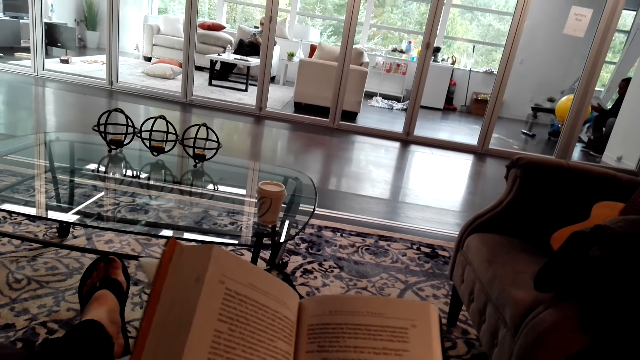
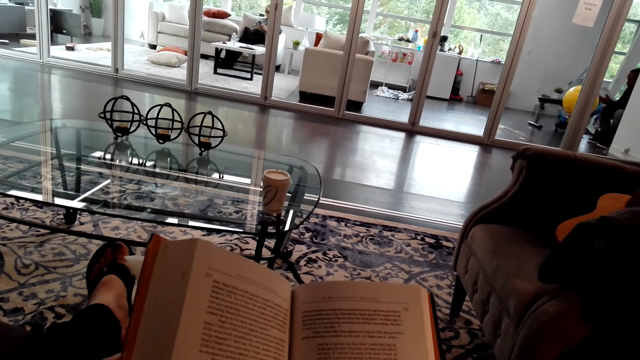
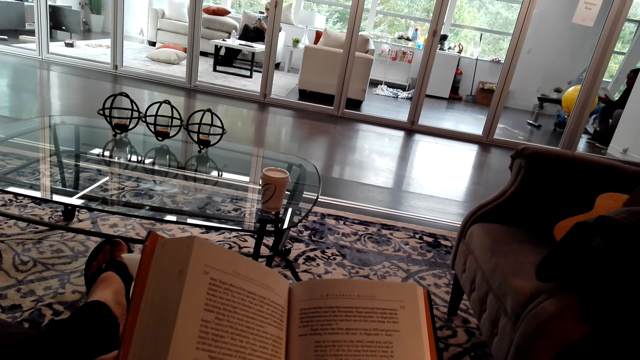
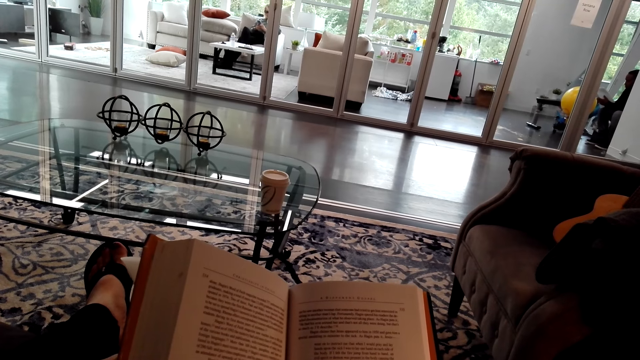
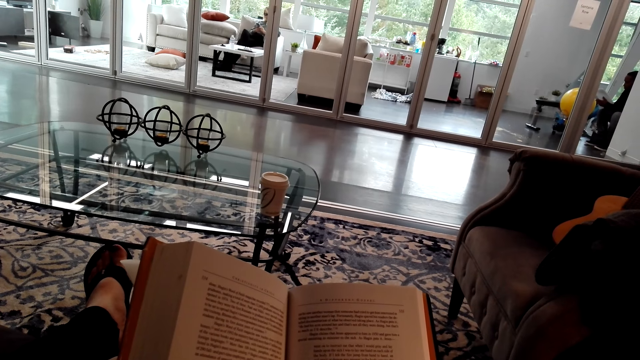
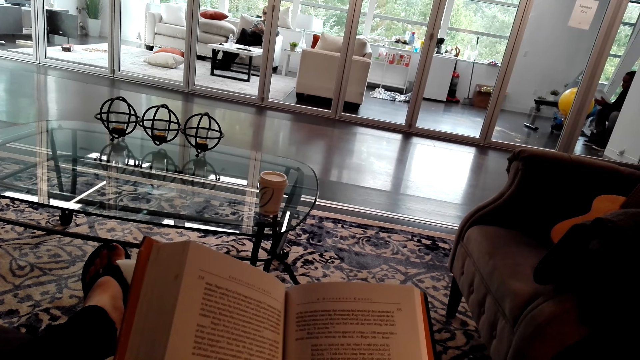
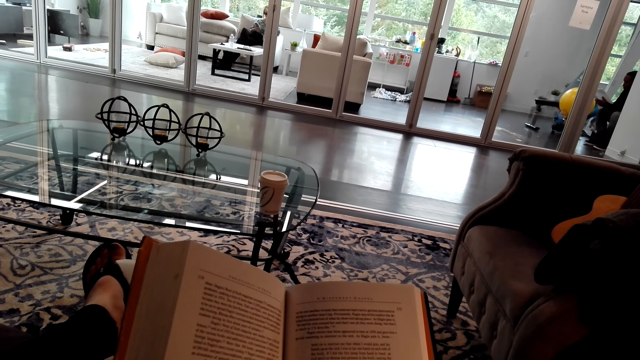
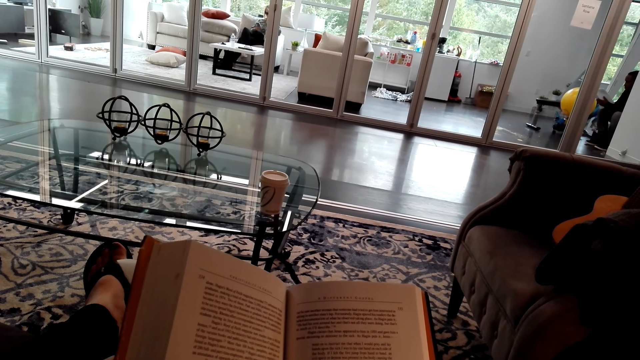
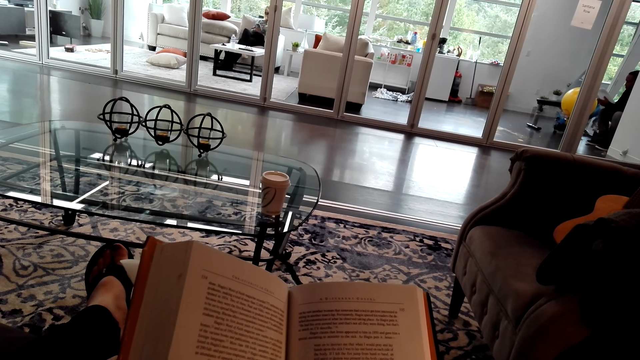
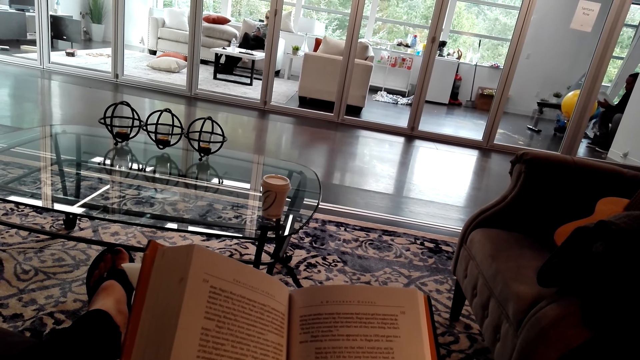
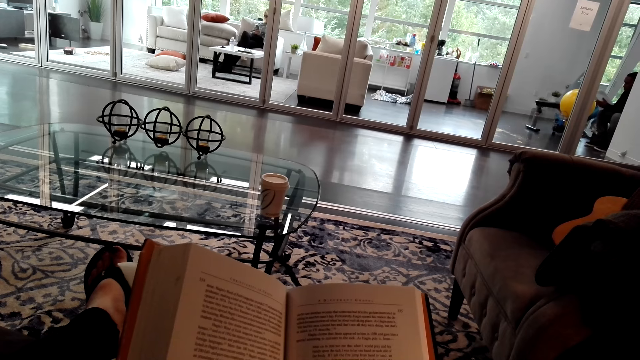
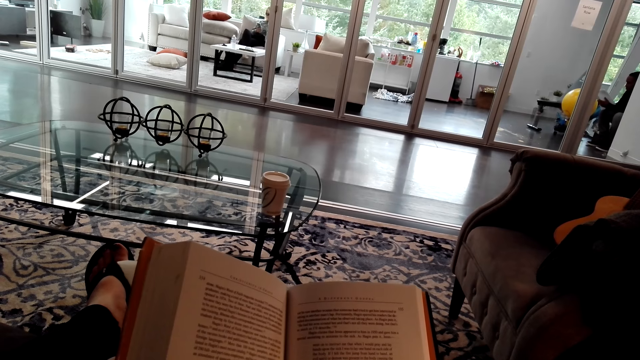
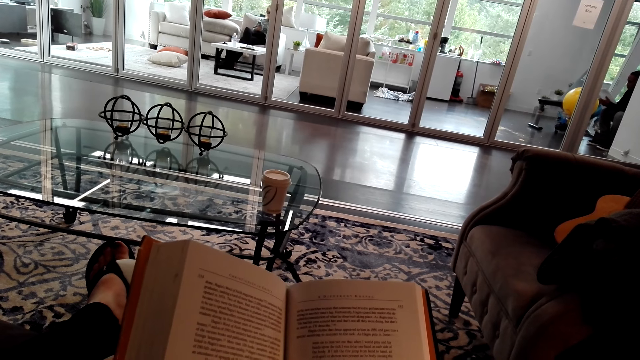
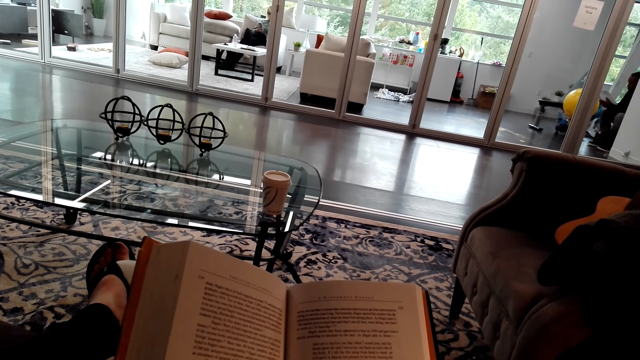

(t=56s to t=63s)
The camera wearer reads the book.

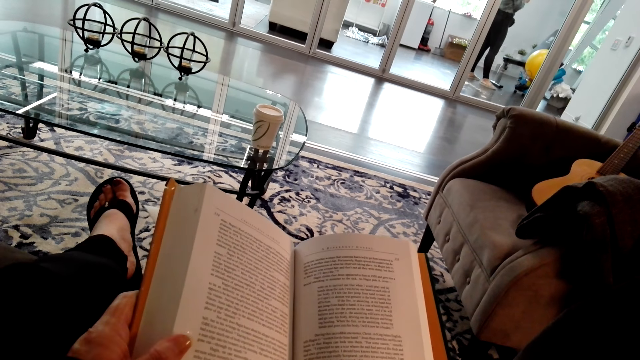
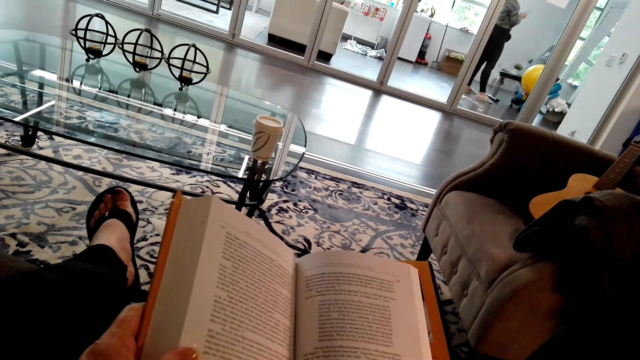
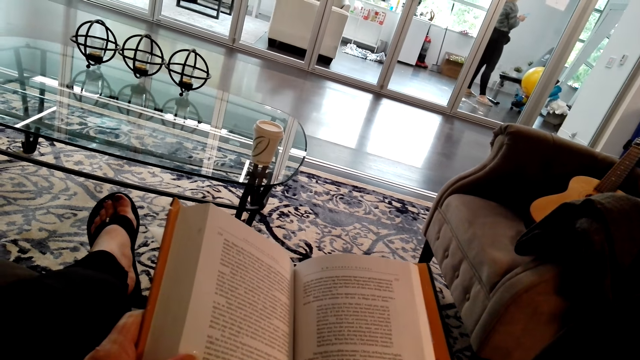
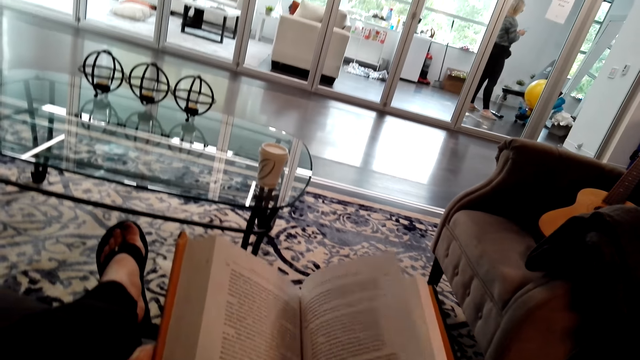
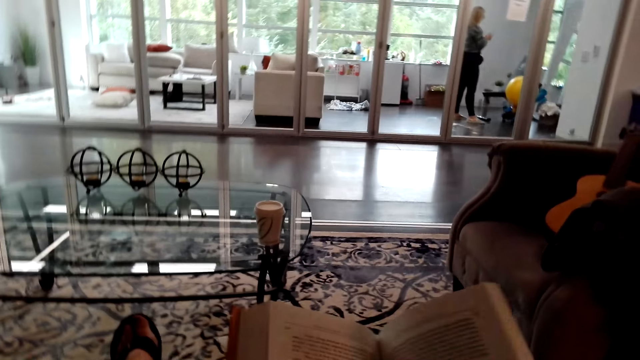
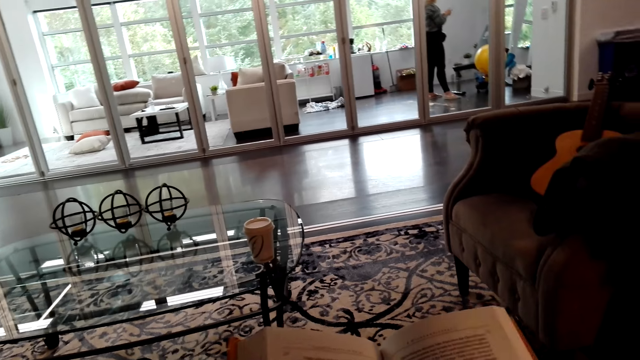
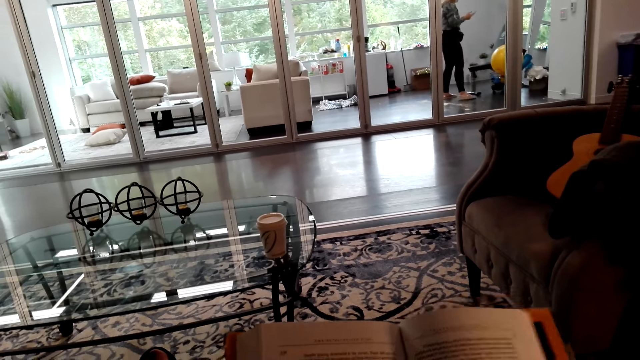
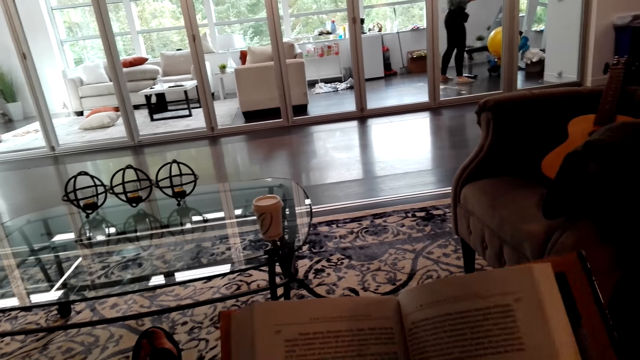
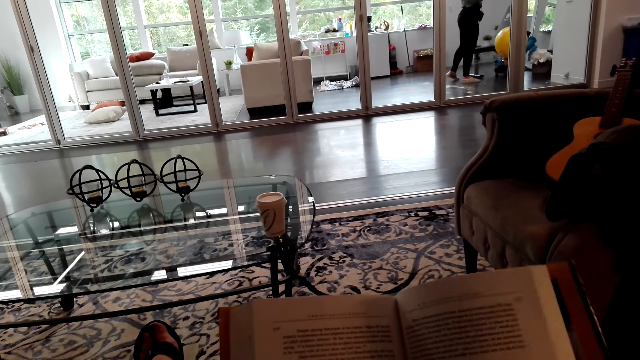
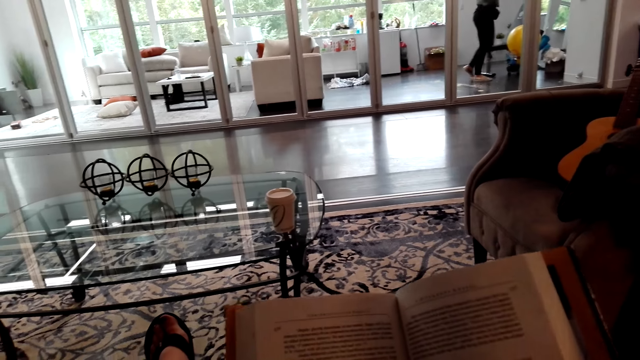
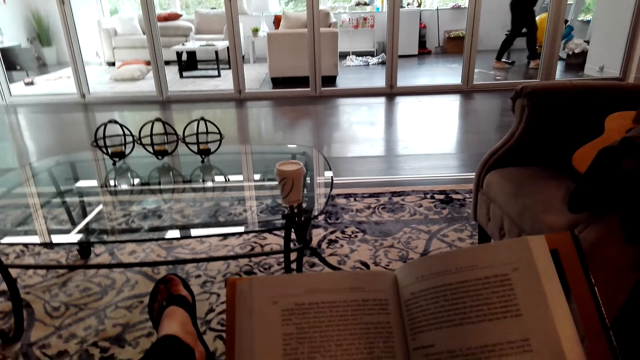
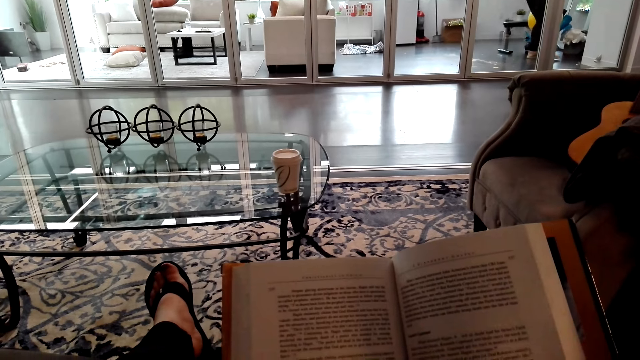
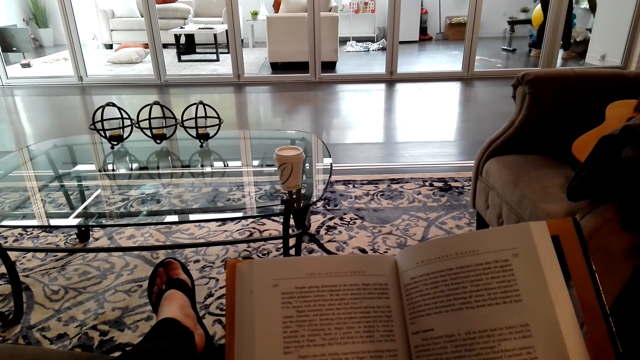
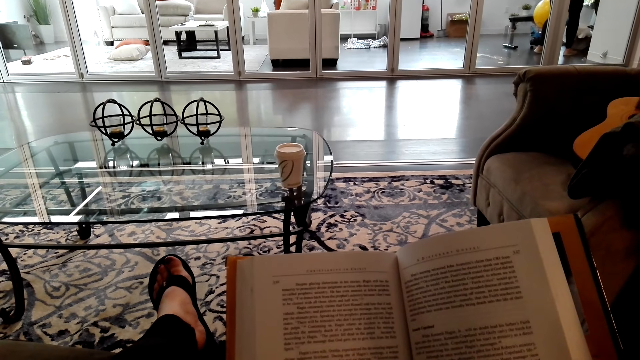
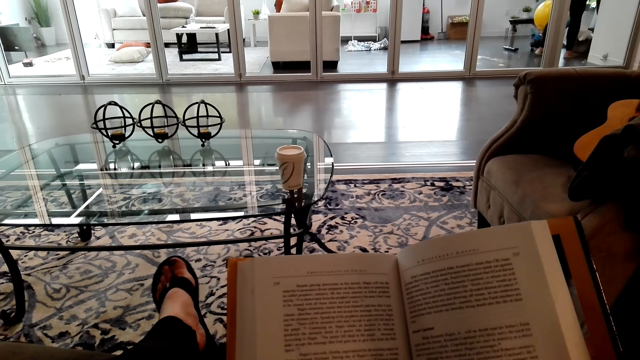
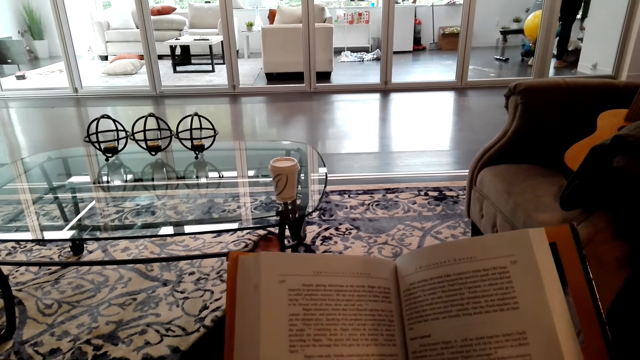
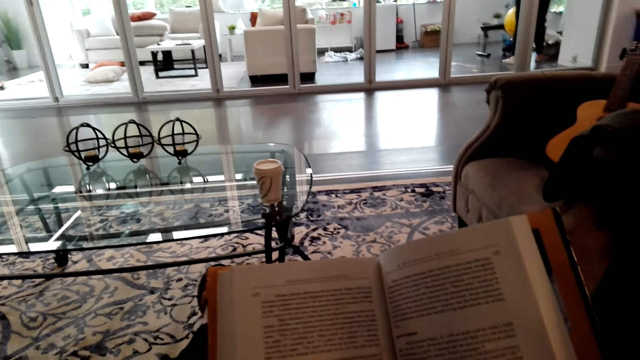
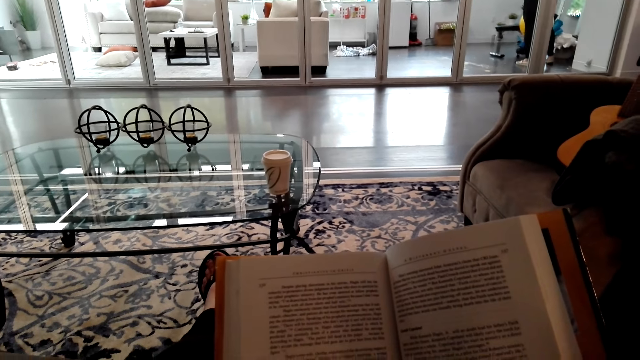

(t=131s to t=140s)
The camera wearer opens a page of the book. They read the book.

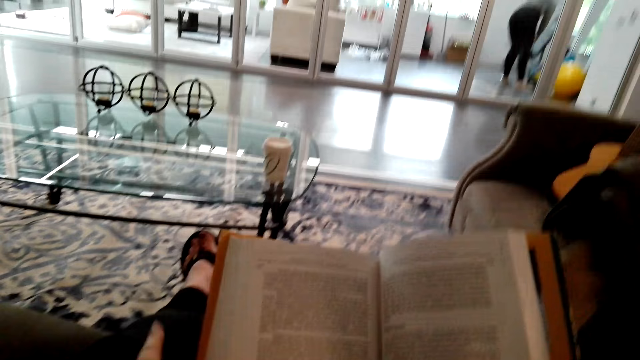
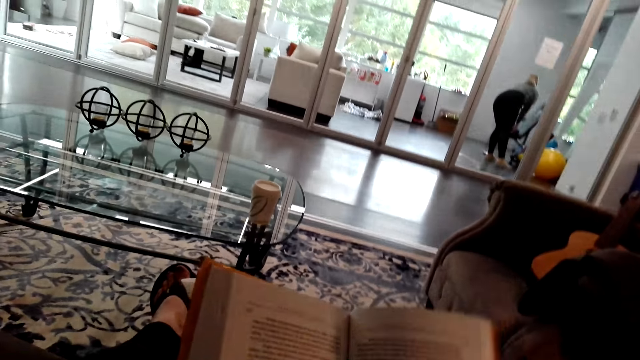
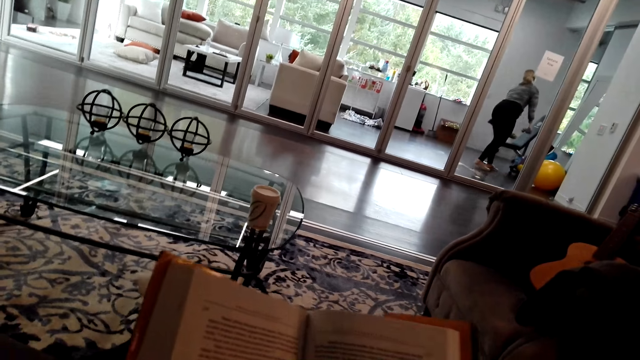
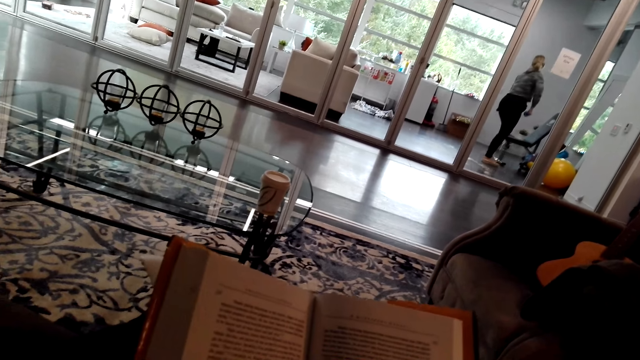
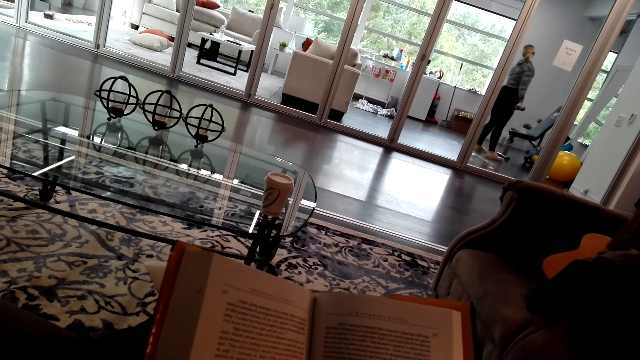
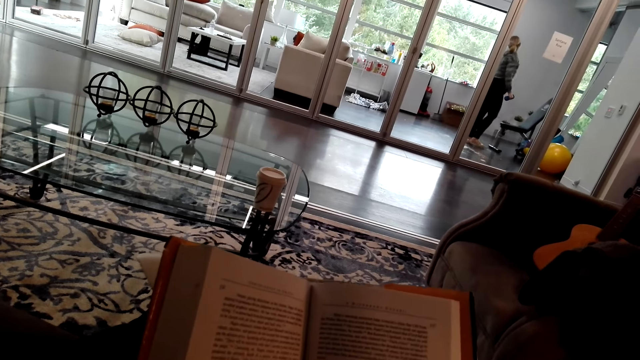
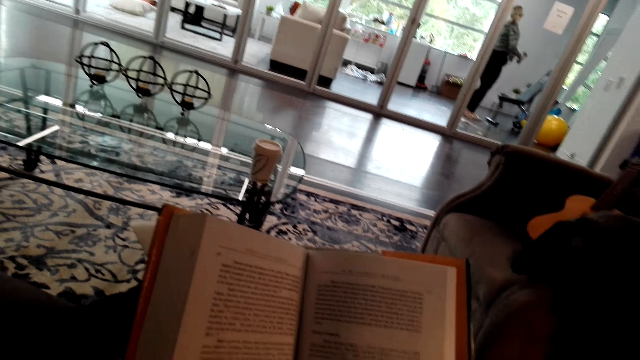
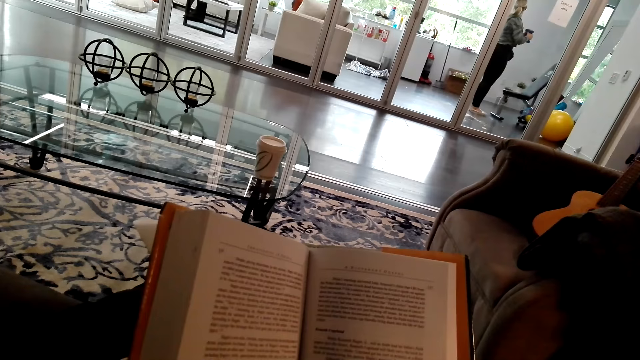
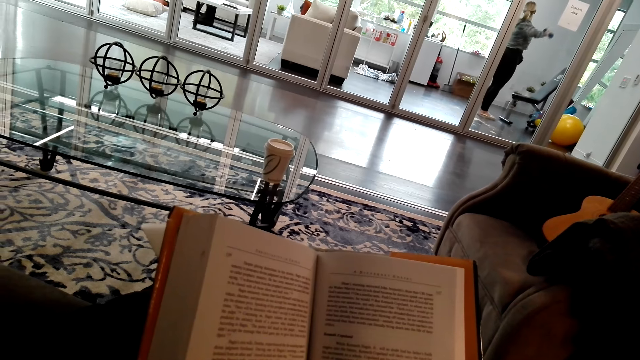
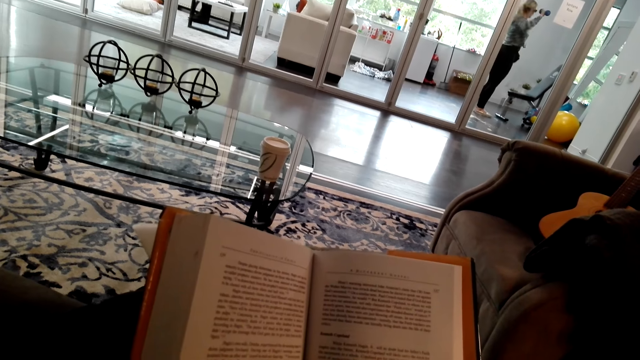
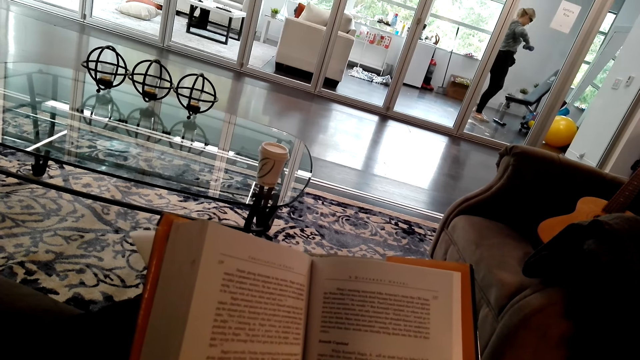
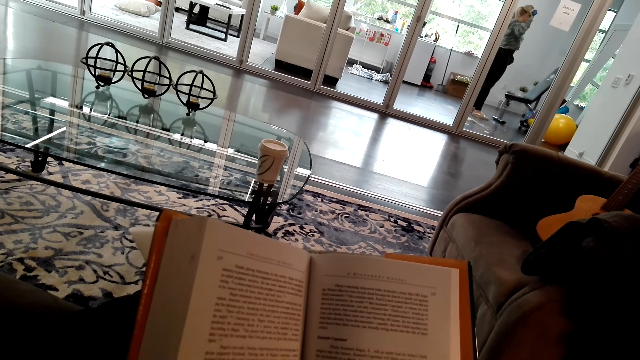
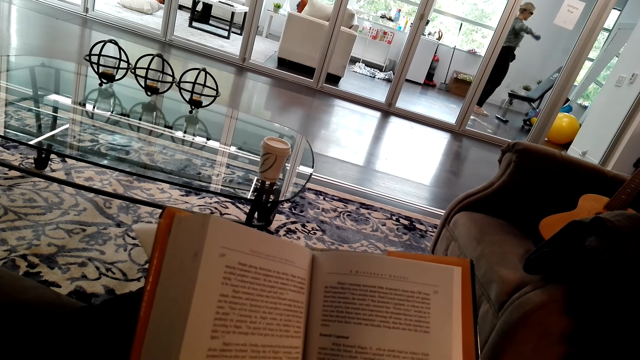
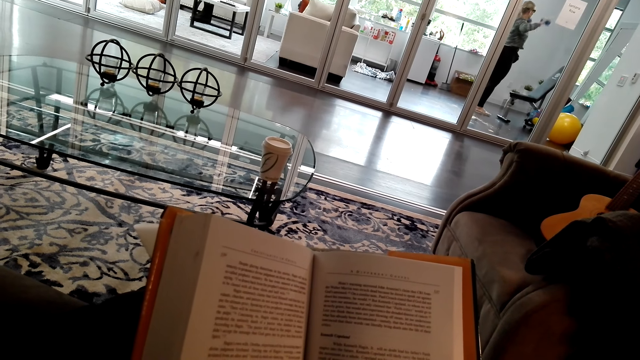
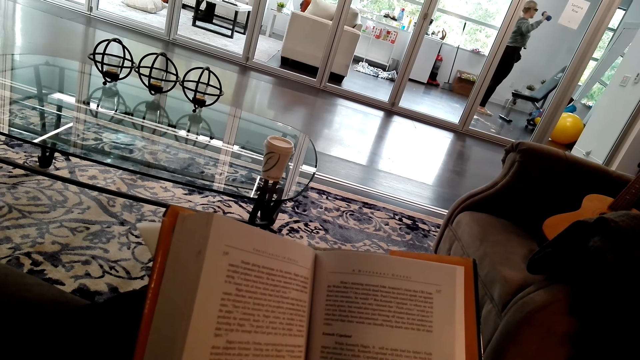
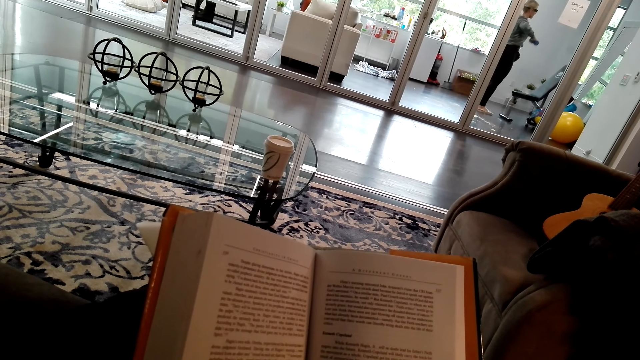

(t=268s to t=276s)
The camera wearer breathes. They read a book.
